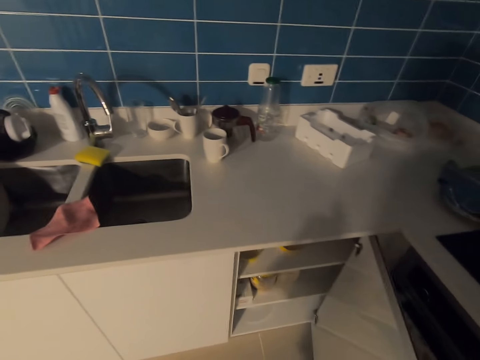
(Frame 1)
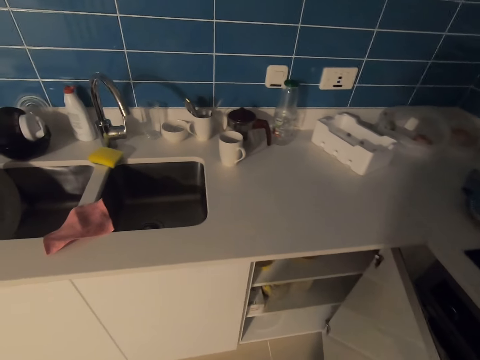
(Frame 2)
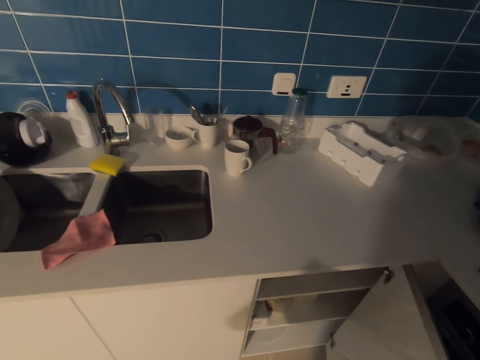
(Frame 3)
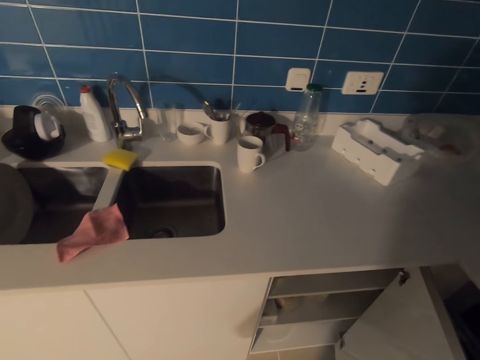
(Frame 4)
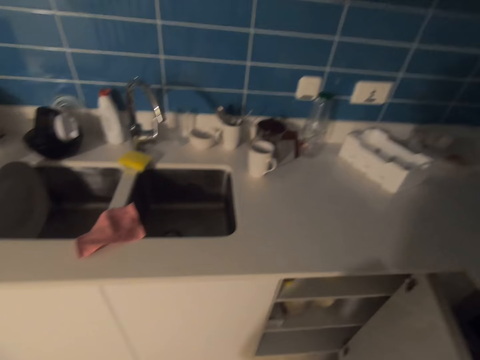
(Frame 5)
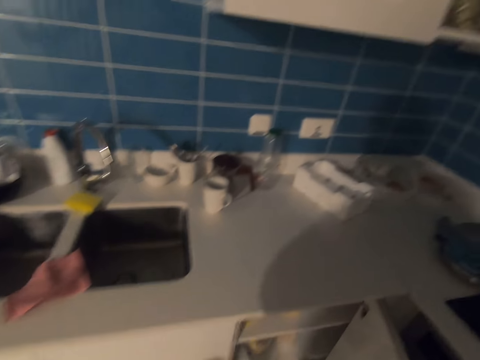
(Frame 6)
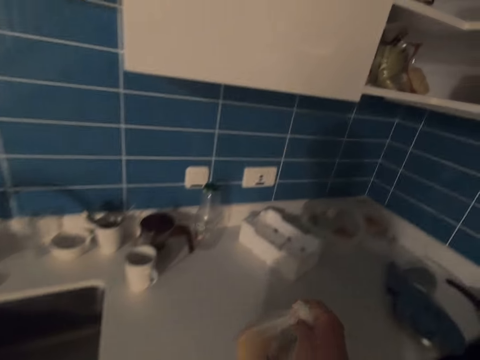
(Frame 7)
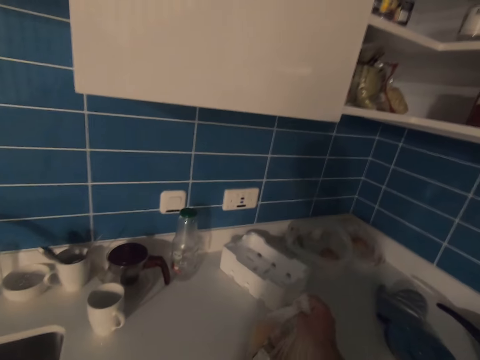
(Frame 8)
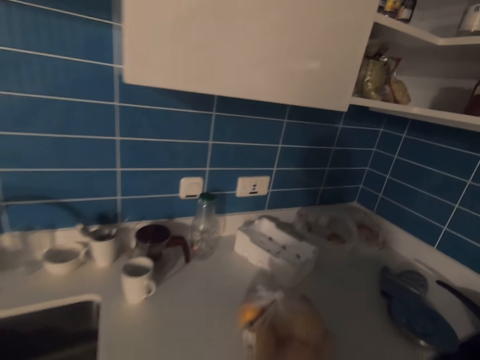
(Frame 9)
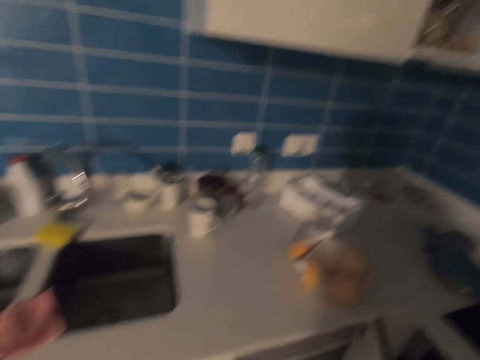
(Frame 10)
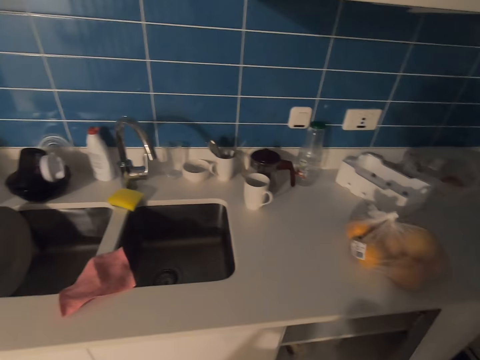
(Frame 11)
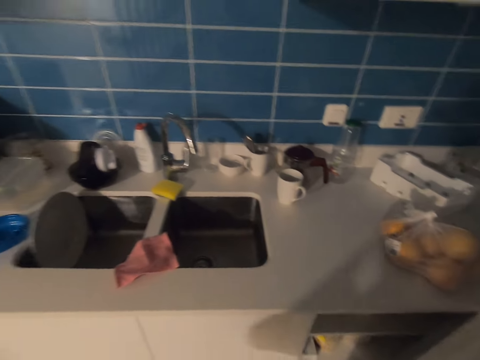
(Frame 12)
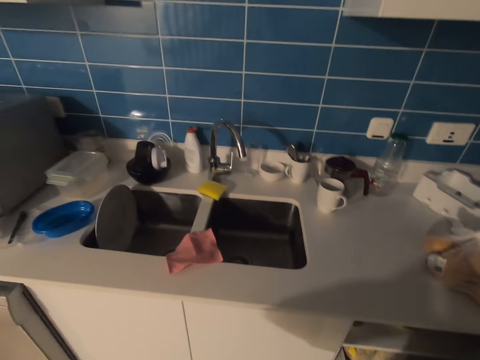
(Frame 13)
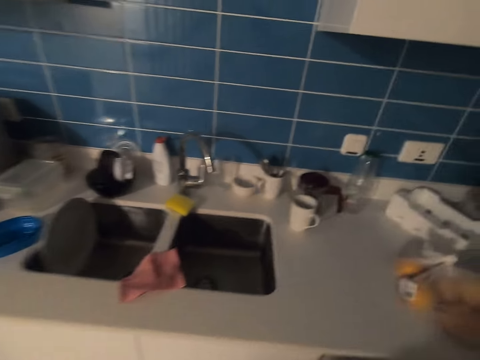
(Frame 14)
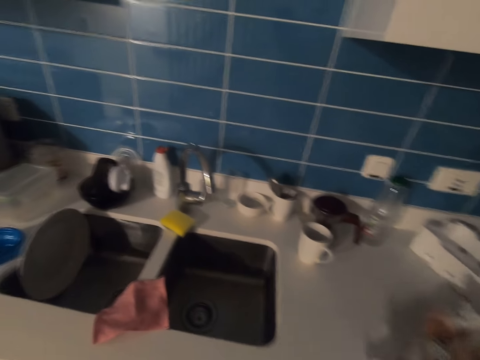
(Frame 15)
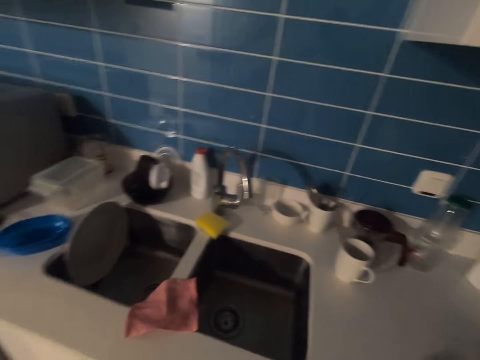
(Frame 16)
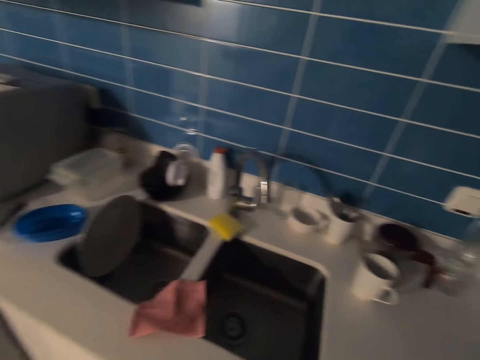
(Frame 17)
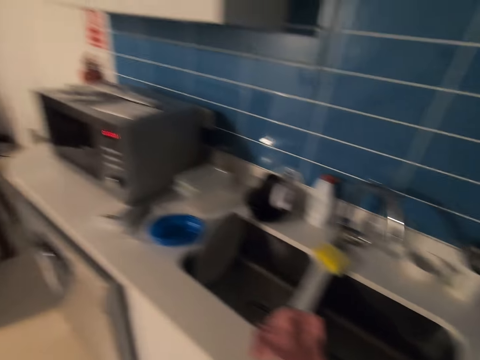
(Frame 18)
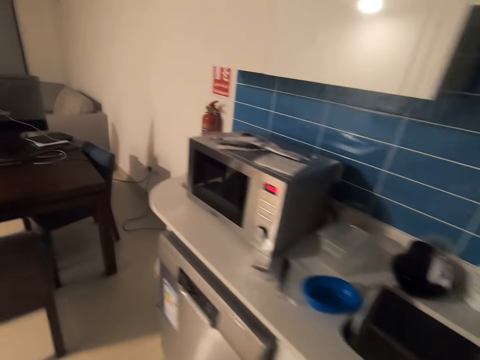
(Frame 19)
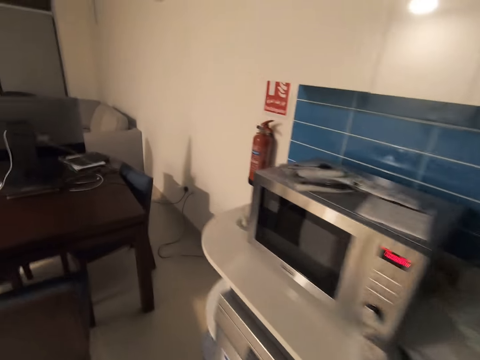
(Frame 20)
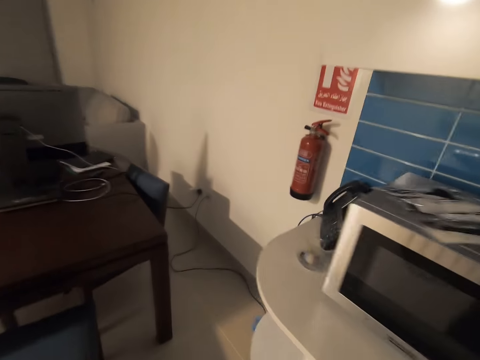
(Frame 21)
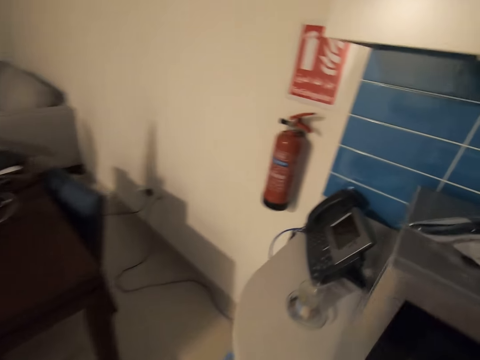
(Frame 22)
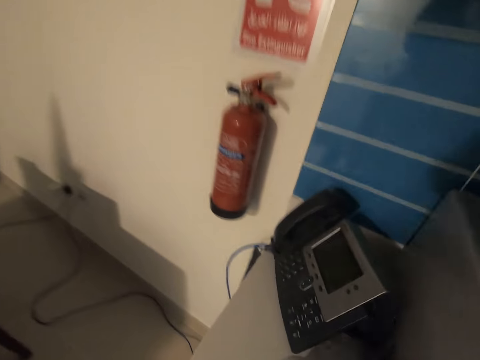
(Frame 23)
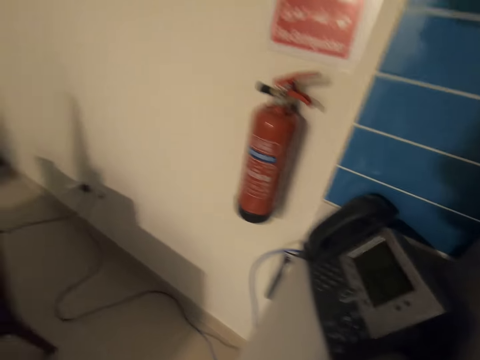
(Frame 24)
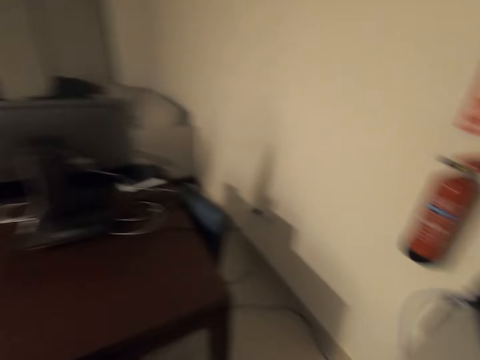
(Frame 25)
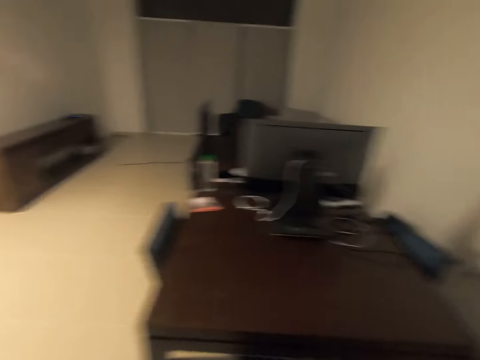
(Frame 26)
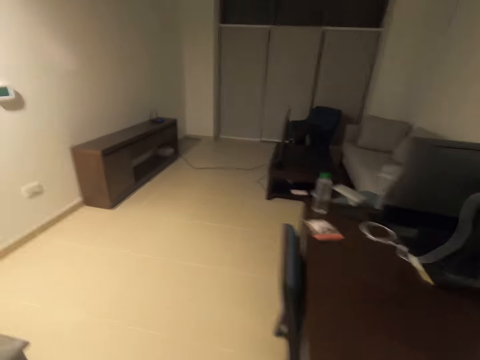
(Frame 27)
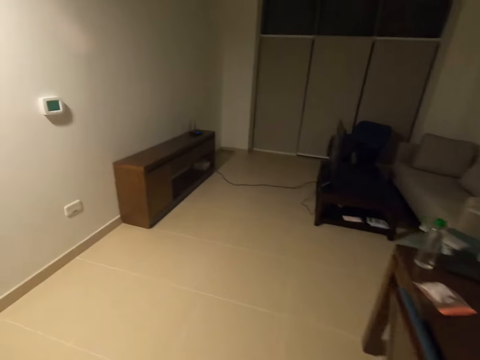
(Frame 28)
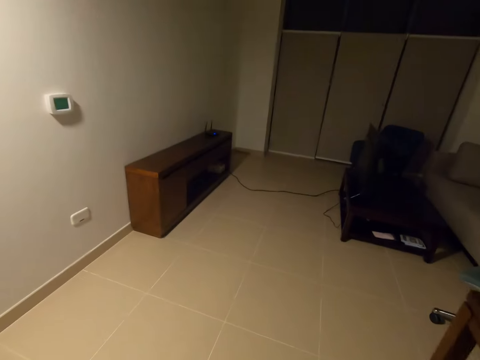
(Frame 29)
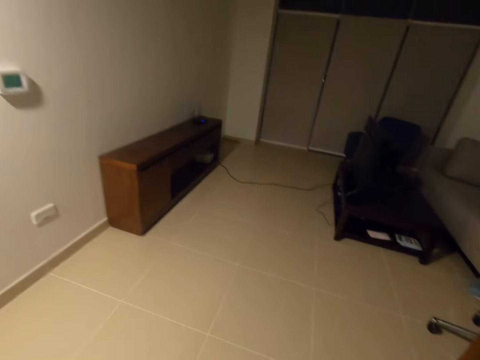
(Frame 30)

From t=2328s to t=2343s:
The camera wearer puts oranges on a table. They put a receipt on the table. They unpack something. They walk in a room.

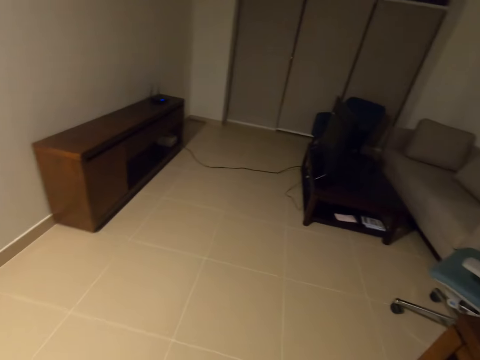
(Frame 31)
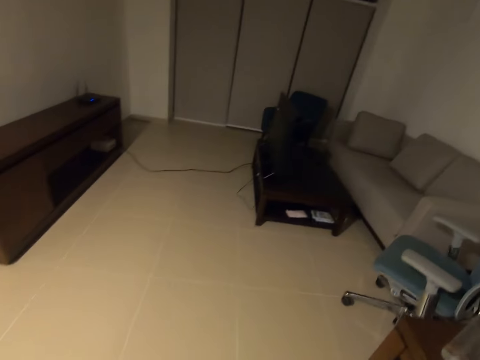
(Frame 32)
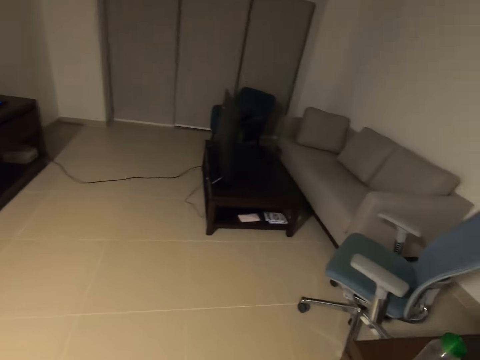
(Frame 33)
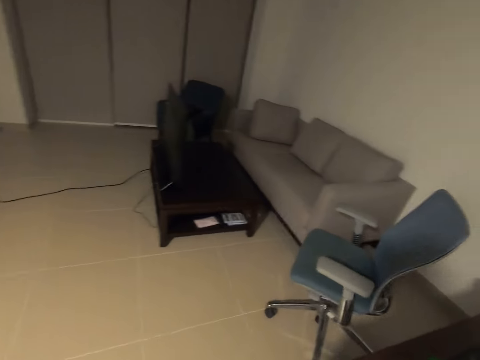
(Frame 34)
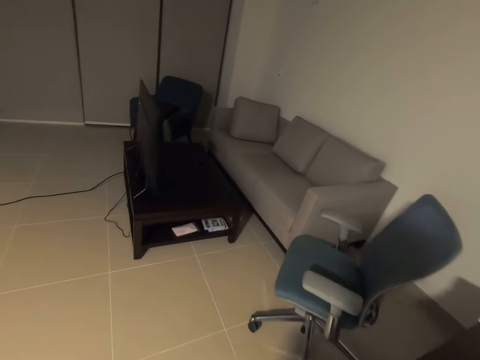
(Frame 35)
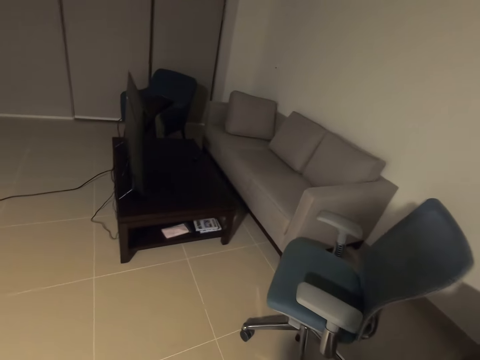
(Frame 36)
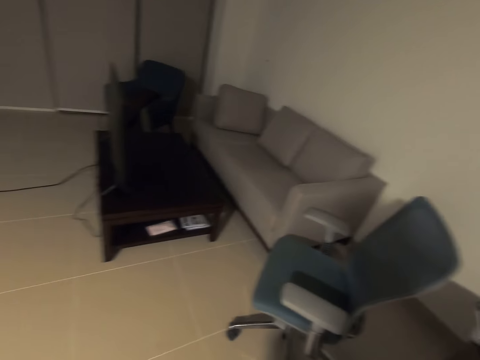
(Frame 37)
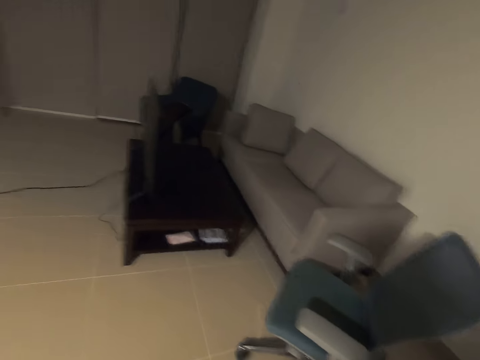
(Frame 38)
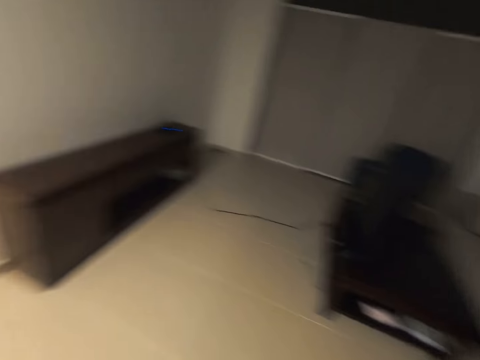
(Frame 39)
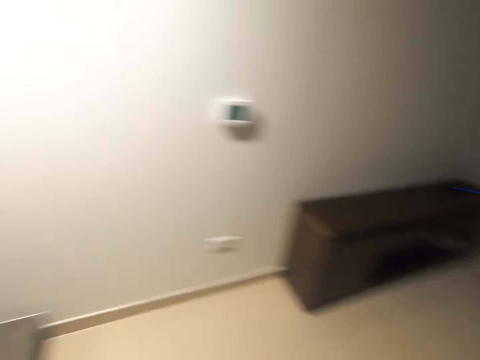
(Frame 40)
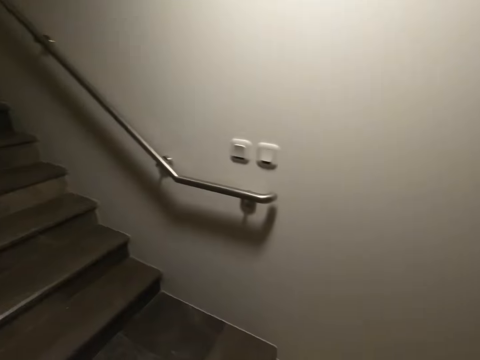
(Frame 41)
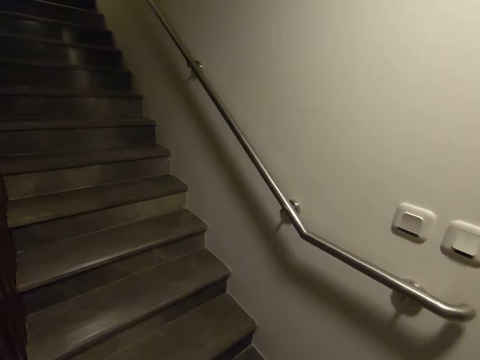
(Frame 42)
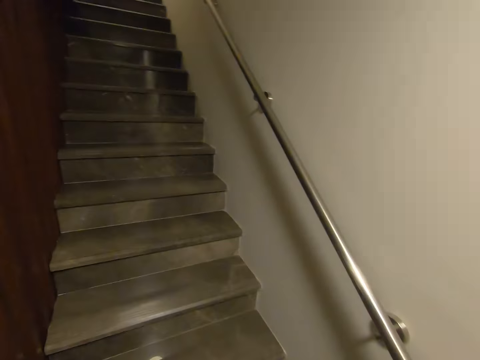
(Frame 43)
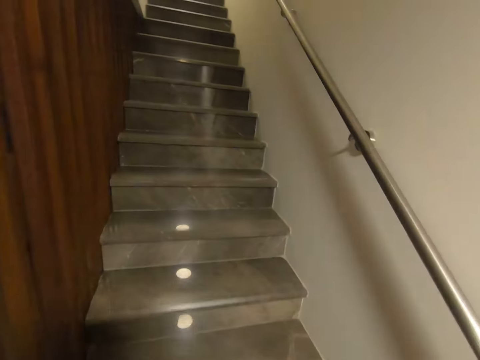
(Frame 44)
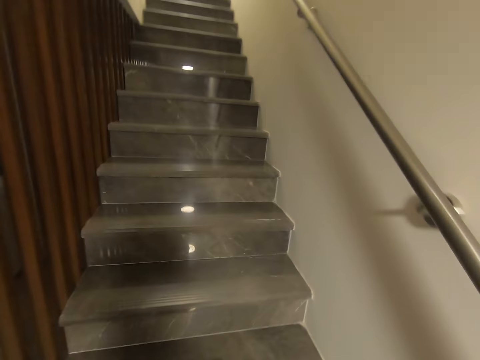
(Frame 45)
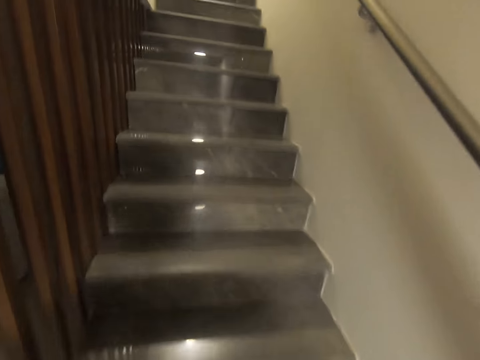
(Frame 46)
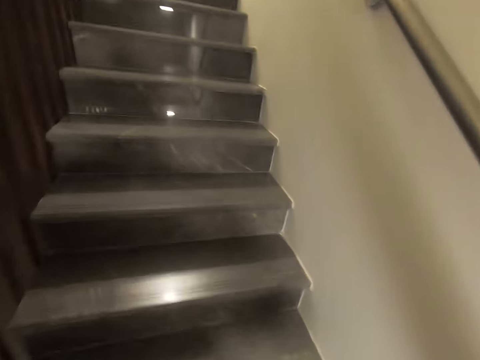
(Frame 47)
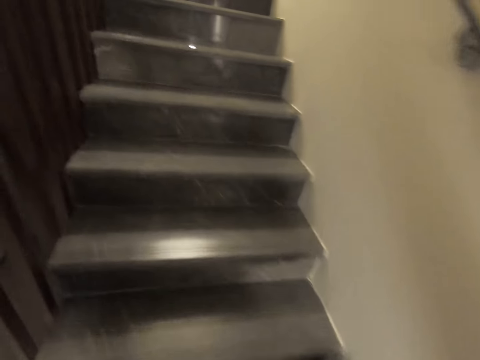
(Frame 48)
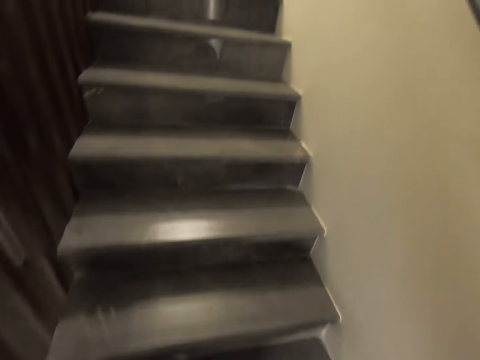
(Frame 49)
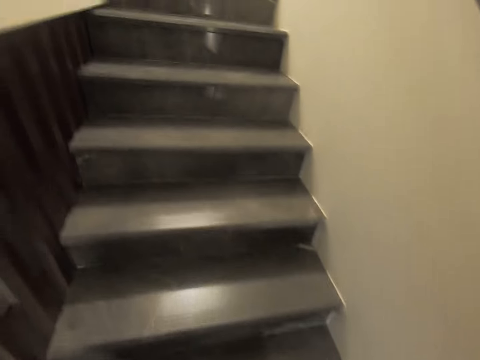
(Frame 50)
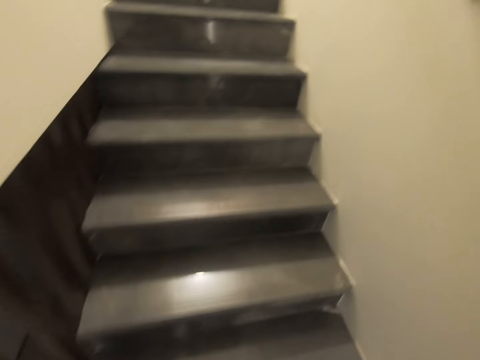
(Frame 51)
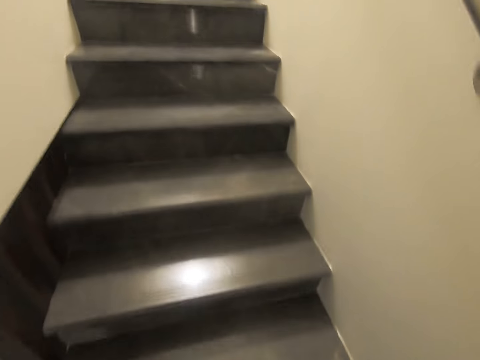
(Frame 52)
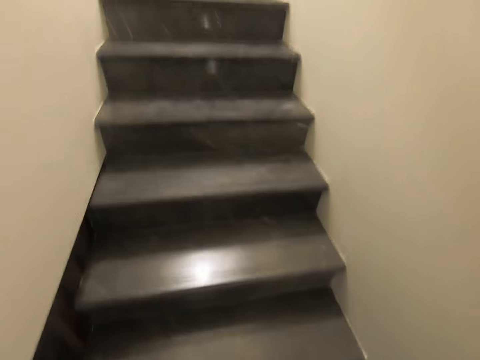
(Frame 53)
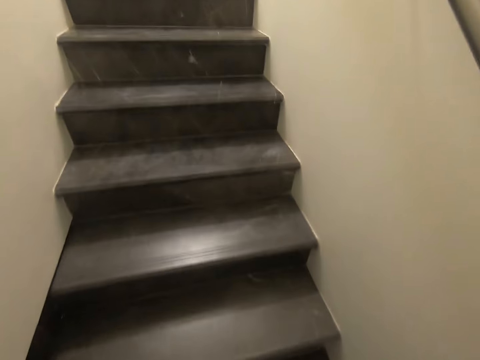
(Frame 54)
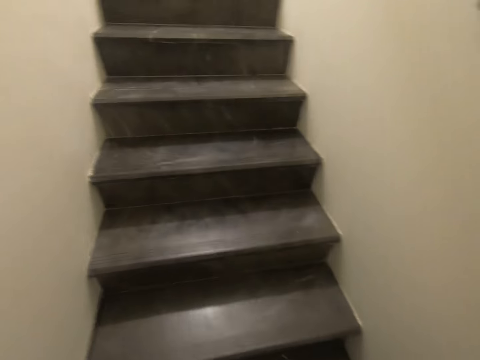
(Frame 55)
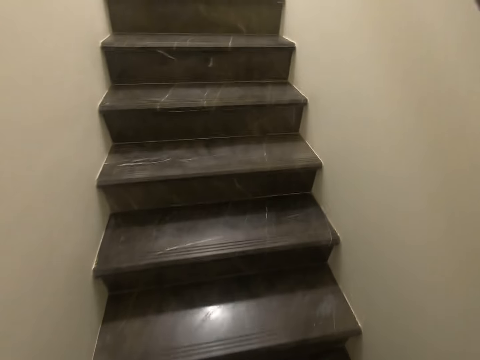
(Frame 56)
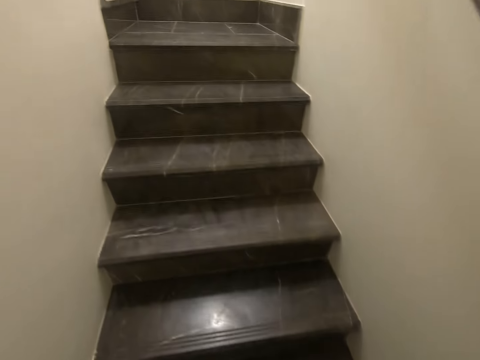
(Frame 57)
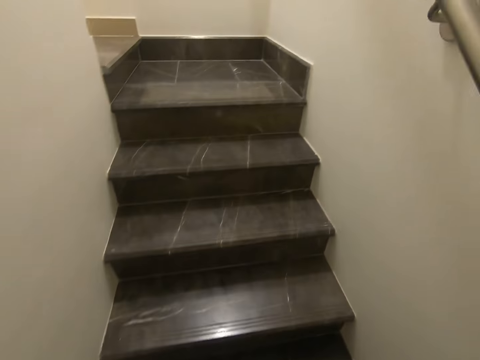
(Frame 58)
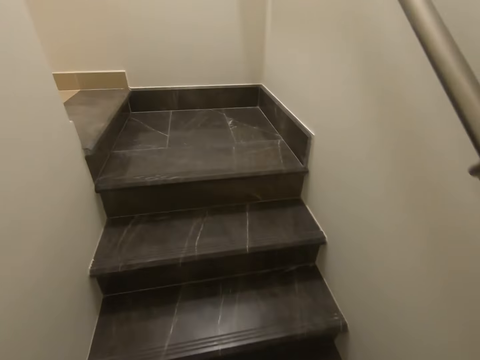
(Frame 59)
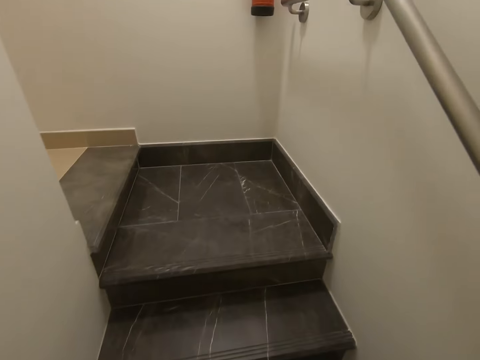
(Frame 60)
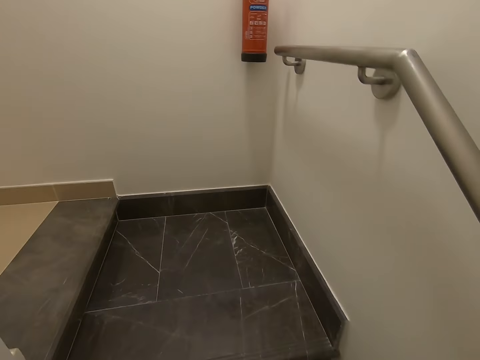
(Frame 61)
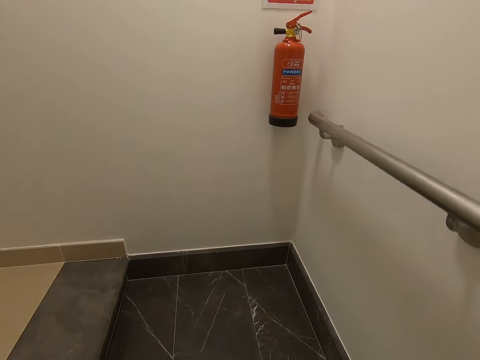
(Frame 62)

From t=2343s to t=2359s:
The camera wearer walks up the stairs.
